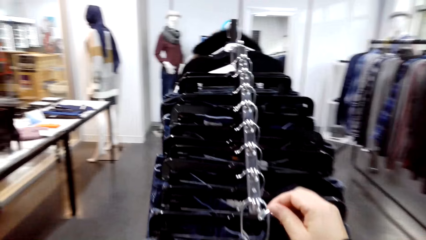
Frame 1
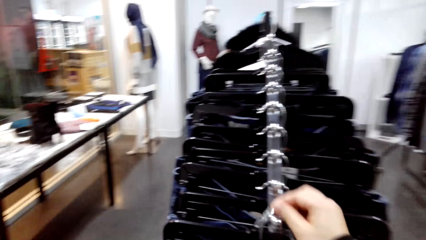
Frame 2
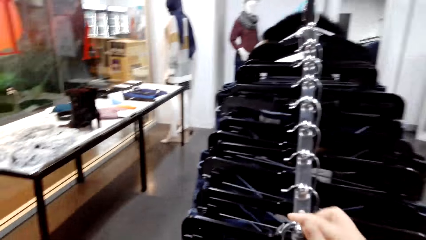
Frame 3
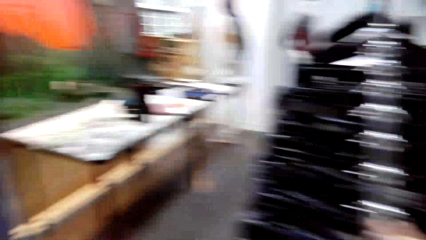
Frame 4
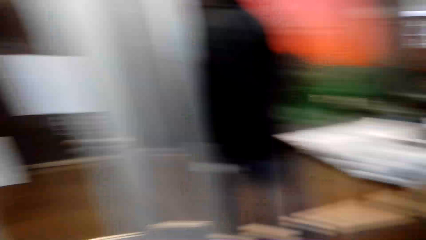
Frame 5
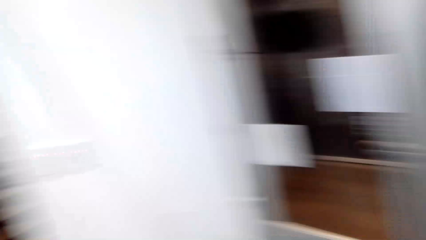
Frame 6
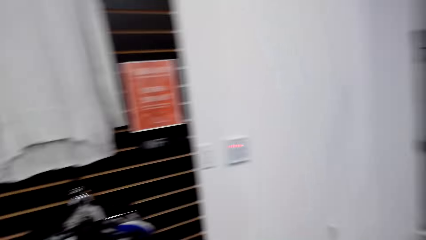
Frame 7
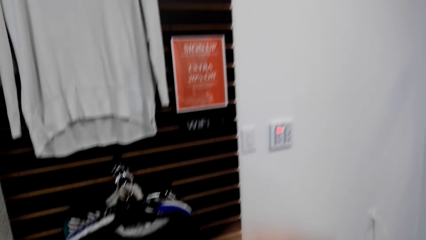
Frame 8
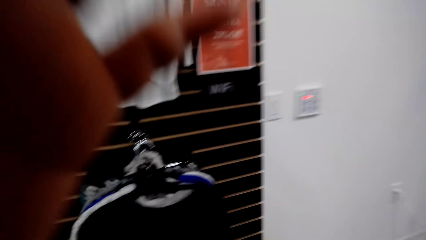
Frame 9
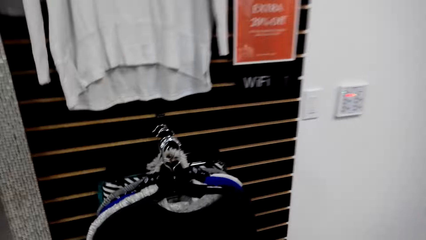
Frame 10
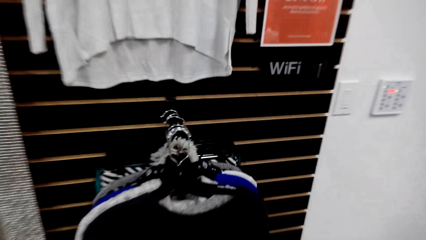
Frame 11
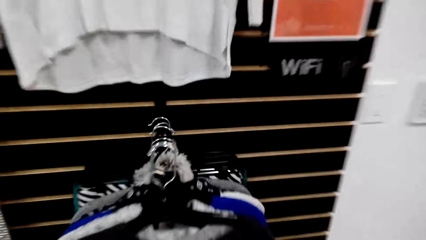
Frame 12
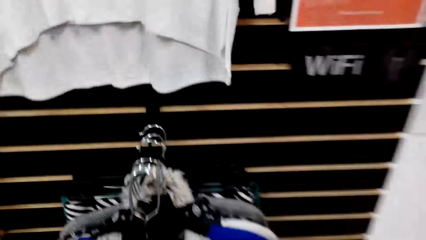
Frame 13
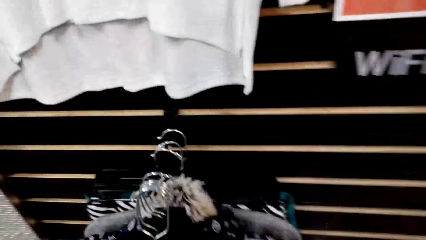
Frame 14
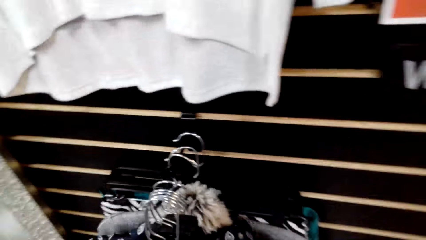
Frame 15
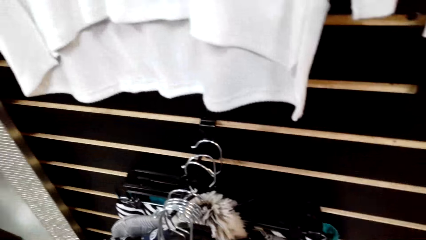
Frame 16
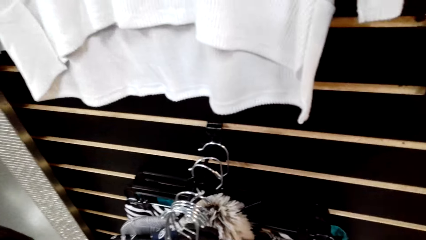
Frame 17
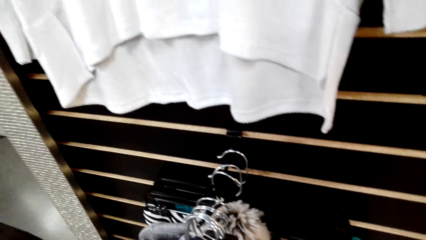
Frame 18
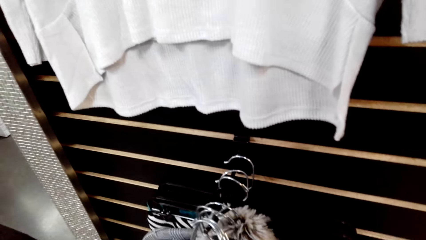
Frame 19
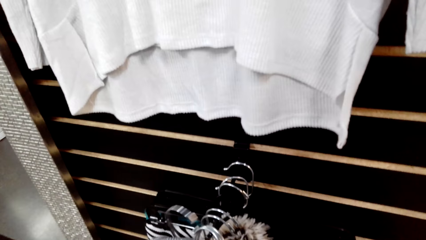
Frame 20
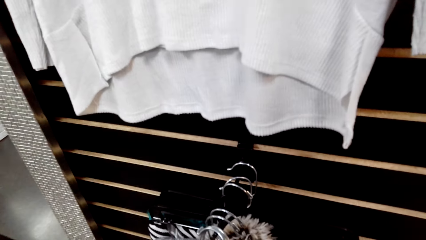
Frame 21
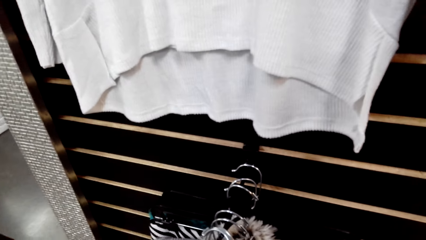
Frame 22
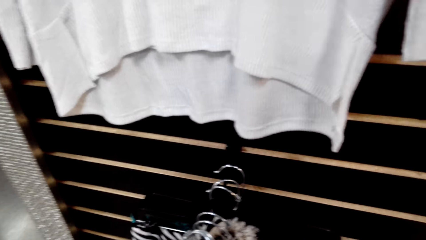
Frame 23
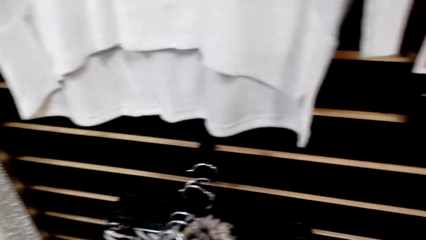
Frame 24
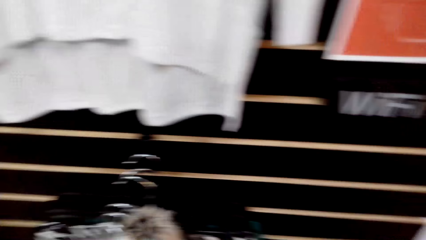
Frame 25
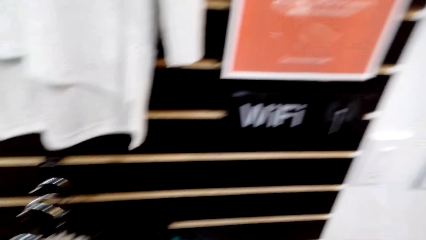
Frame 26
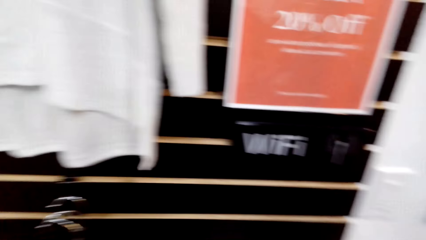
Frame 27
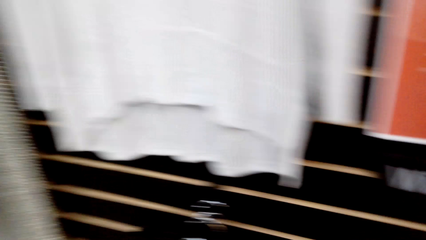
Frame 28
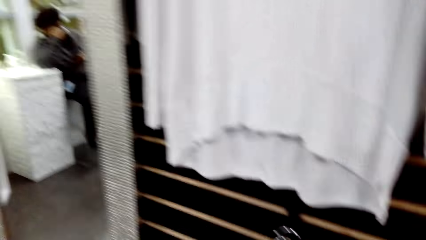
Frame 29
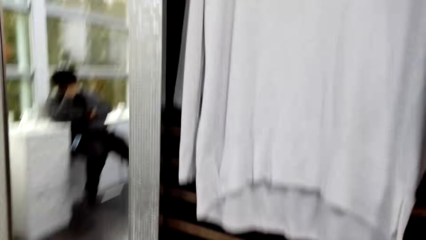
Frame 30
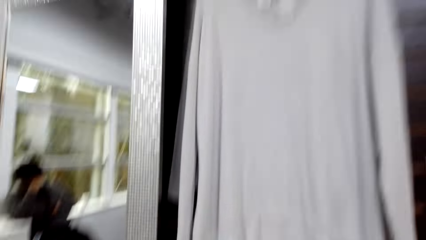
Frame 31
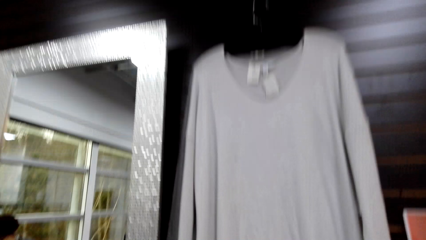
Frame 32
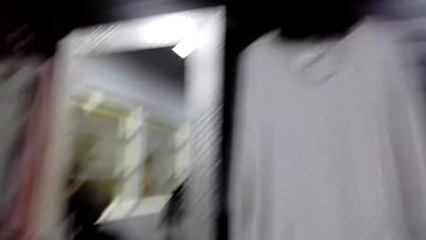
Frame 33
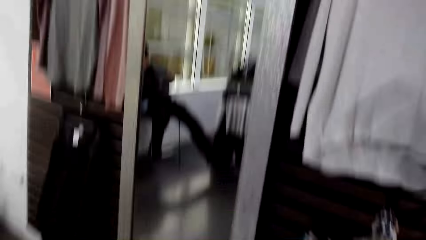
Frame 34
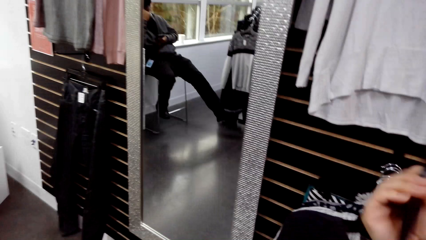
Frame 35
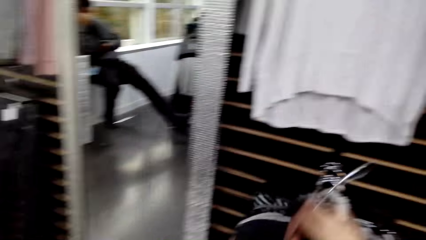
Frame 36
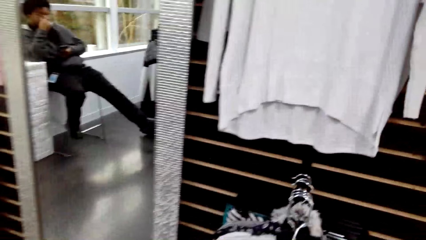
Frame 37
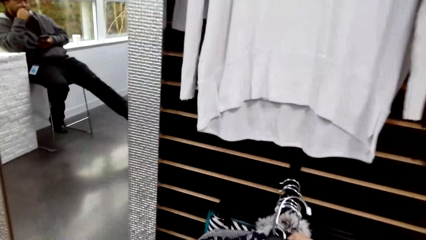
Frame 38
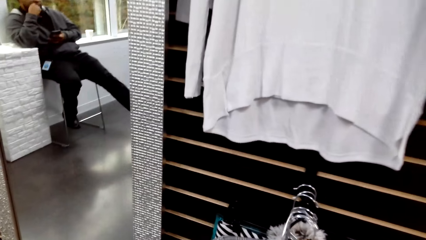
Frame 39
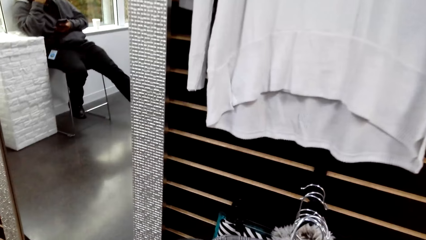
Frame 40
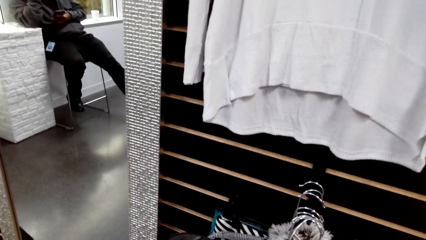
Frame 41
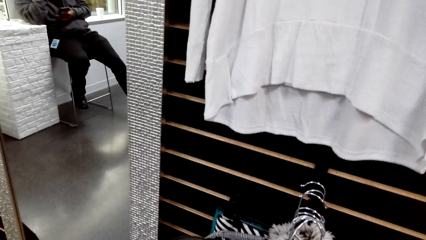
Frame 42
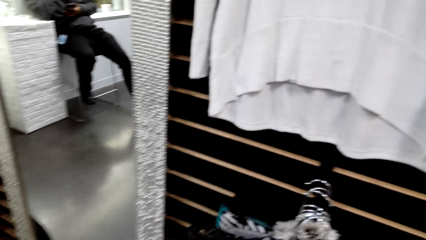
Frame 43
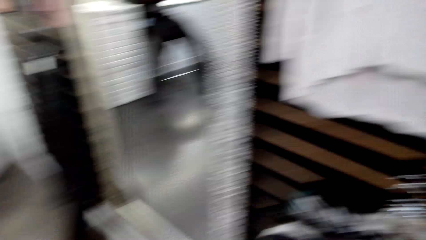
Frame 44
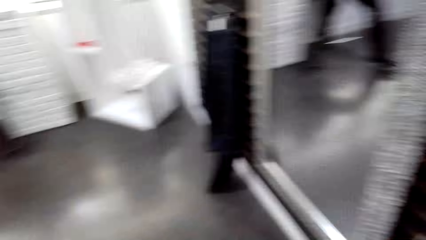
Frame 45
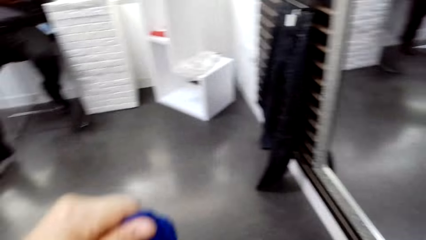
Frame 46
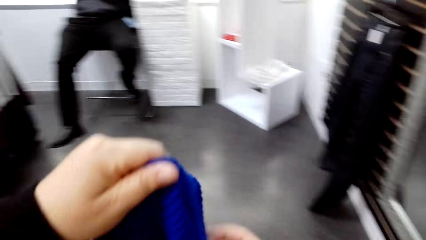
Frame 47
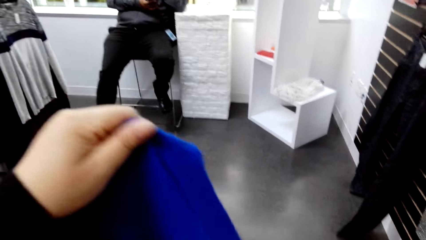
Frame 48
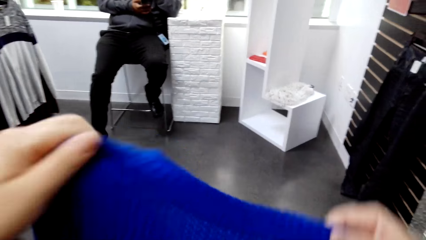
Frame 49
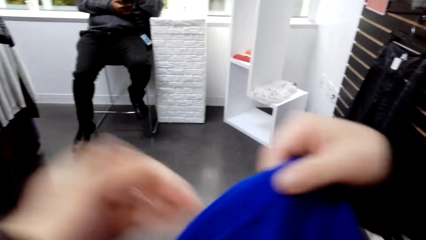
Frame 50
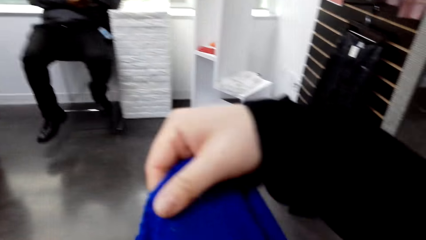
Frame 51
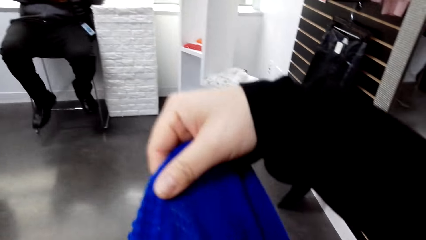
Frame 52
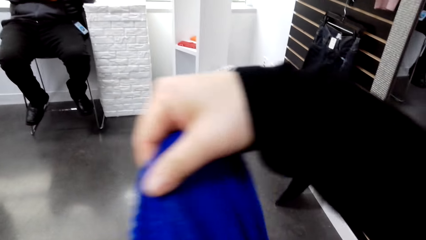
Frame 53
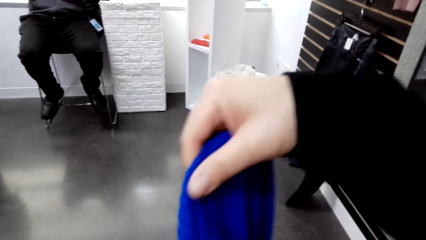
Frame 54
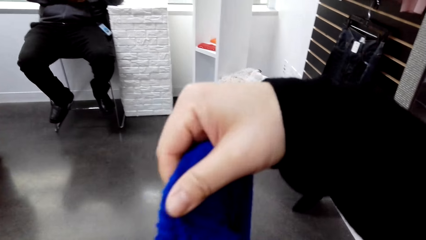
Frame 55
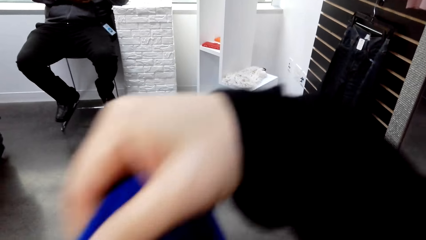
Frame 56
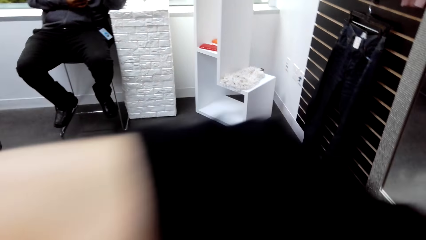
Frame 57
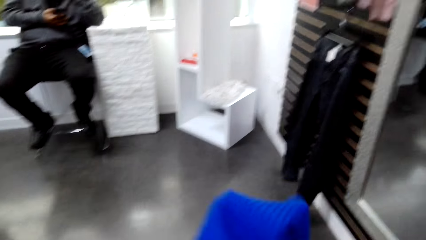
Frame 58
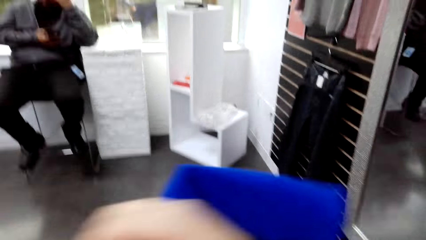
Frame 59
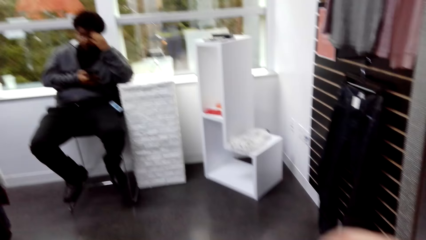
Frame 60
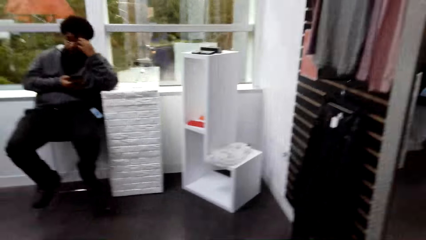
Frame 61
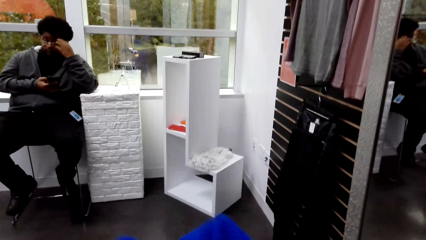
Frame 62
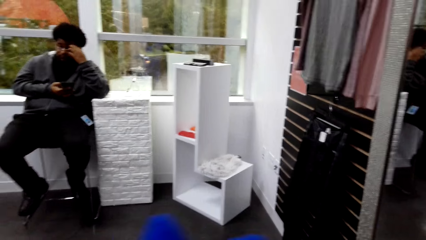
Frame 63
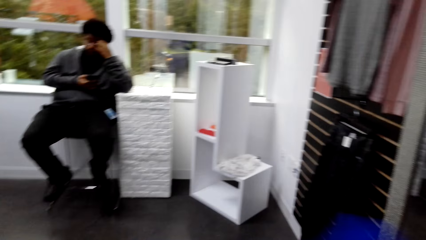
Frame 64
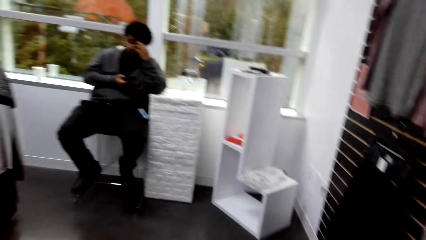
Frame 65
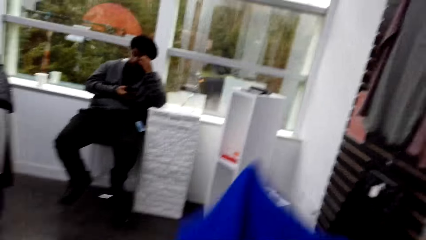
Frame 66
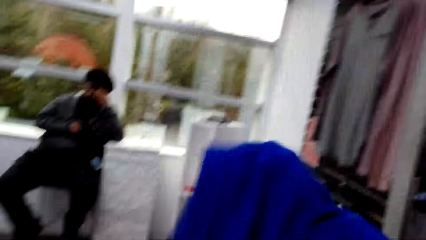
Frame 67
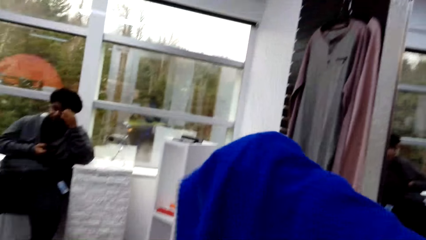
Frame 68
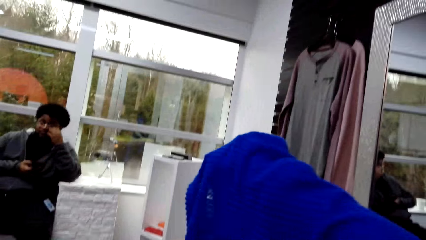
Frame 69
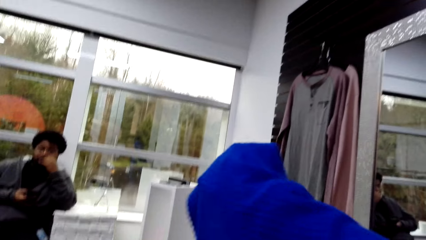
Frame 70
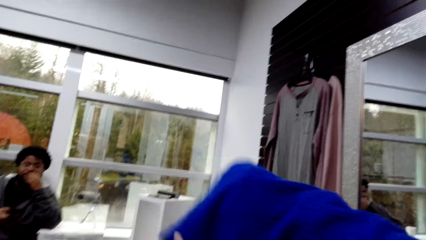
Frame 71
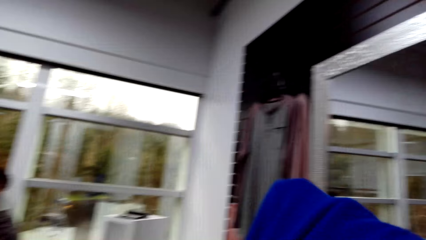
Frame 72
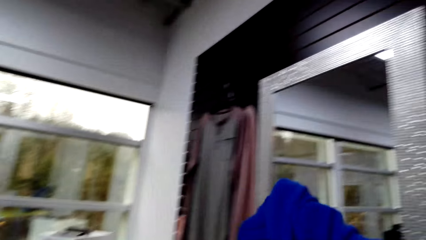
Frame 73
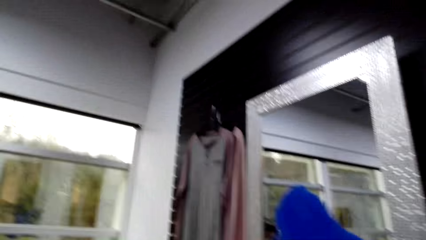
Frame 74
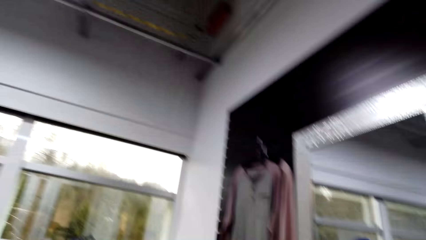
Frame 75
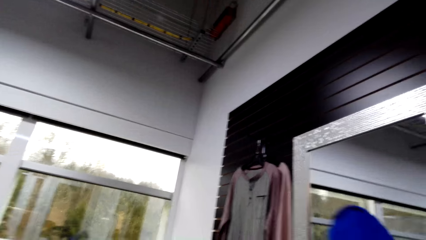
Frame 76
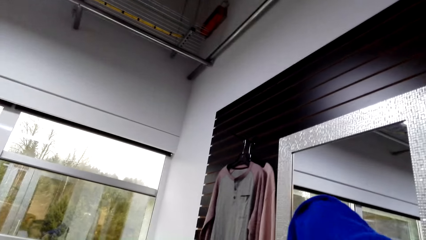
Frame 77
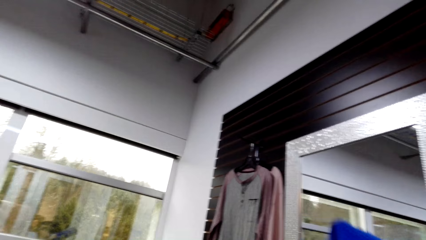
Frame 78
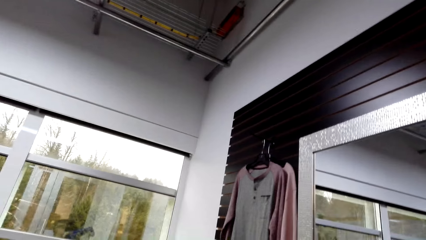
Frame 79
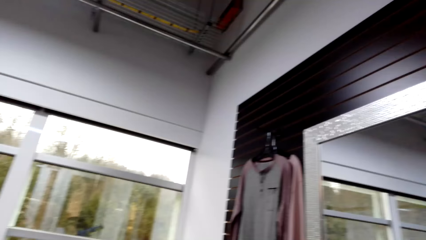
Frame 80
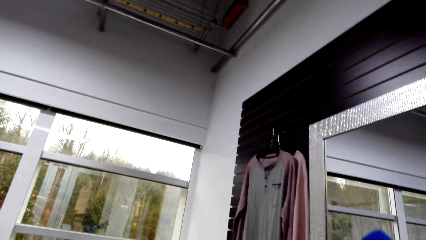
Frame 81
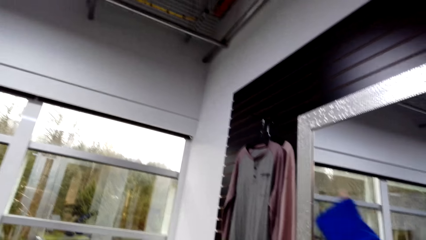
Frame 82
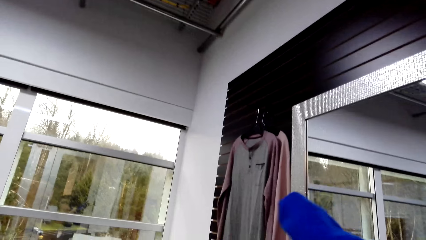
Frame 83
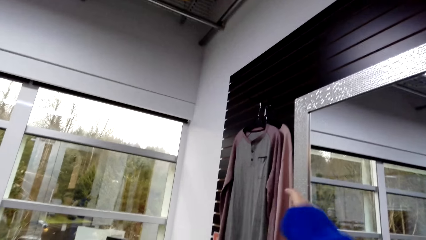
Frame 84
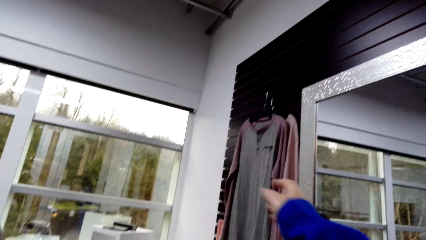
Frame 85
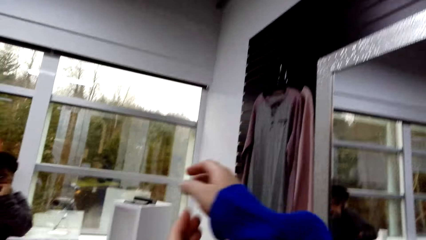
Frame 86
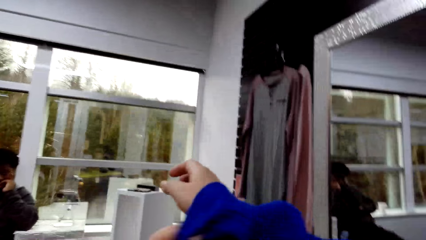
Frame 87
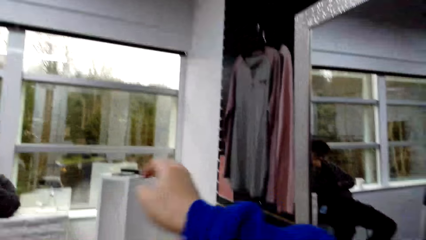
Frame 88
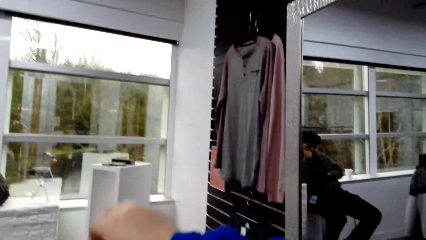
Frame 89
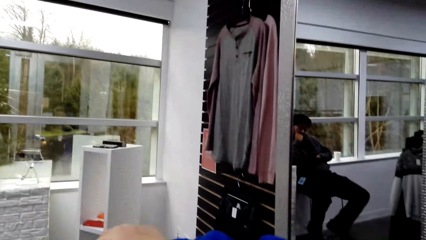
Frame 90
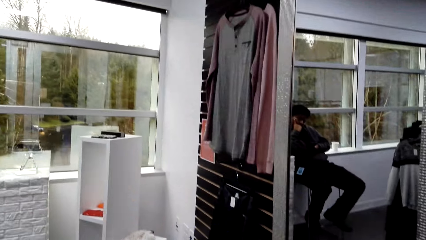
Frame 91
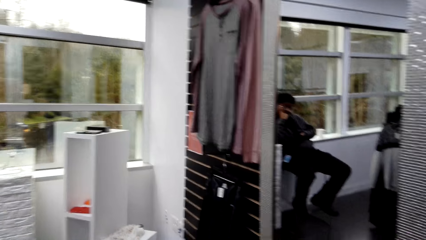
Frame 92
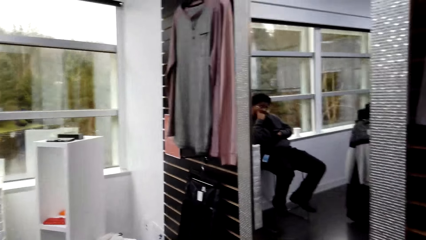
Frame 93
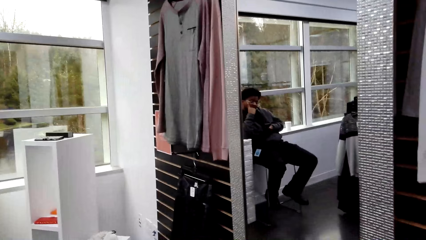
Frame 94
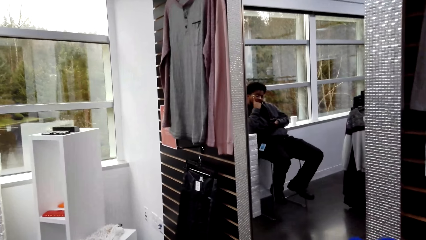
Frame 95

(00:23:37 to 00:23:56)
The camera wearer hangs the cloth on the stand. They look around the boutique, pick up the cloth on the hanger from the stand, and walk towards the mirror. They fit the cloth, touch the cloth, and put on the cloth.
